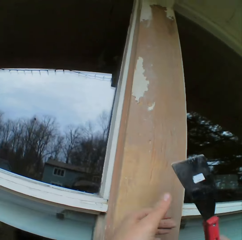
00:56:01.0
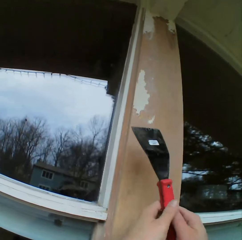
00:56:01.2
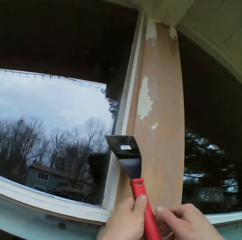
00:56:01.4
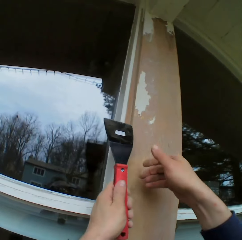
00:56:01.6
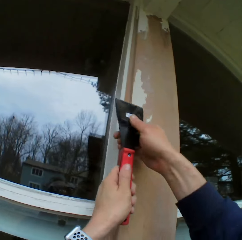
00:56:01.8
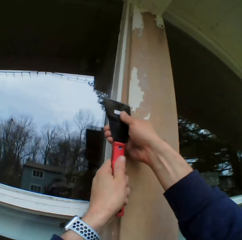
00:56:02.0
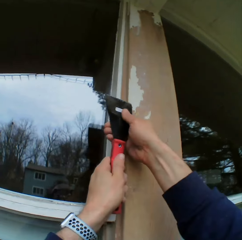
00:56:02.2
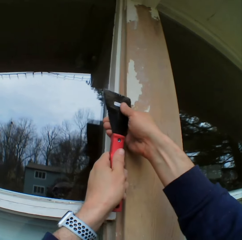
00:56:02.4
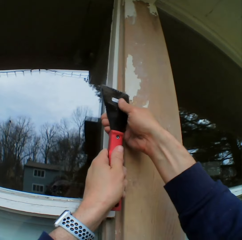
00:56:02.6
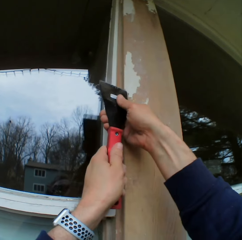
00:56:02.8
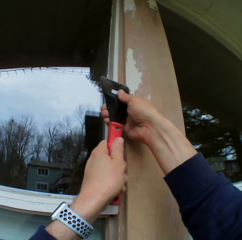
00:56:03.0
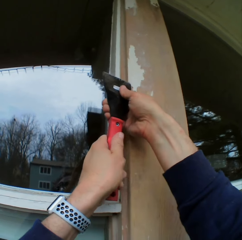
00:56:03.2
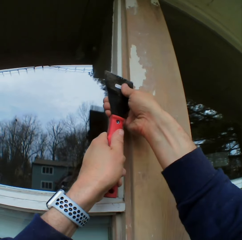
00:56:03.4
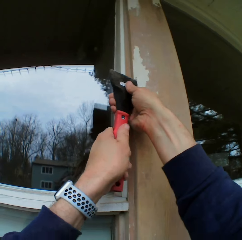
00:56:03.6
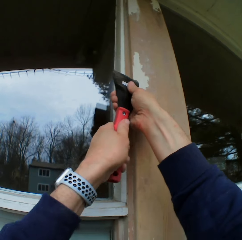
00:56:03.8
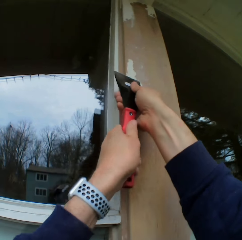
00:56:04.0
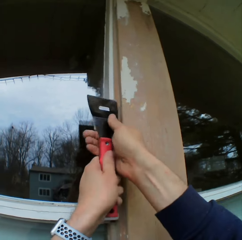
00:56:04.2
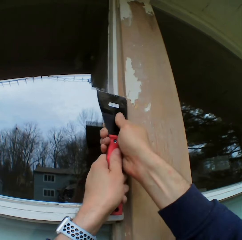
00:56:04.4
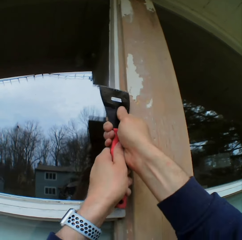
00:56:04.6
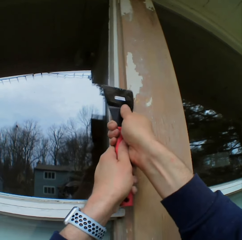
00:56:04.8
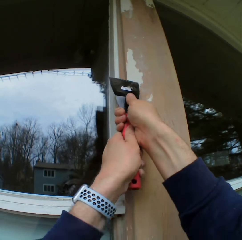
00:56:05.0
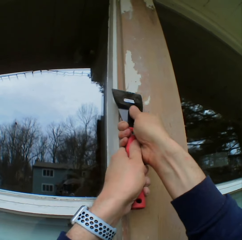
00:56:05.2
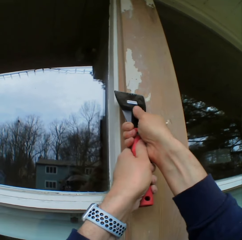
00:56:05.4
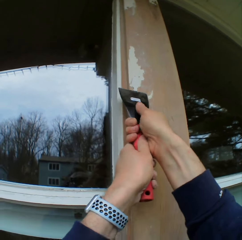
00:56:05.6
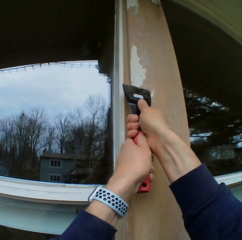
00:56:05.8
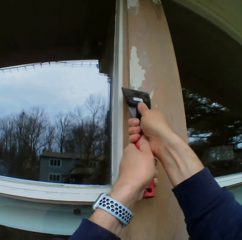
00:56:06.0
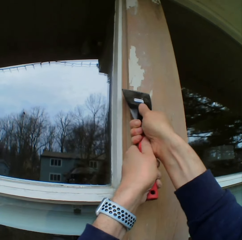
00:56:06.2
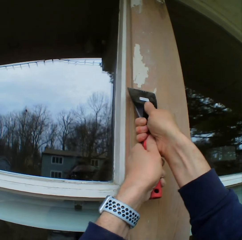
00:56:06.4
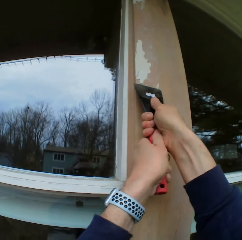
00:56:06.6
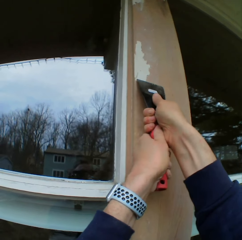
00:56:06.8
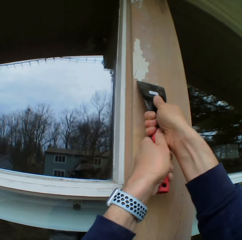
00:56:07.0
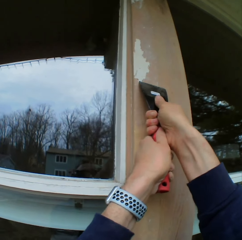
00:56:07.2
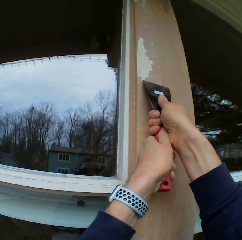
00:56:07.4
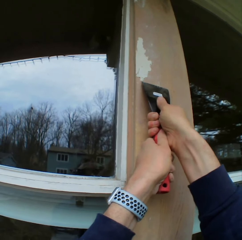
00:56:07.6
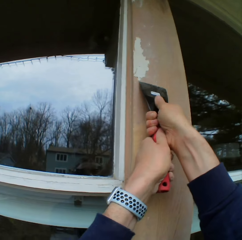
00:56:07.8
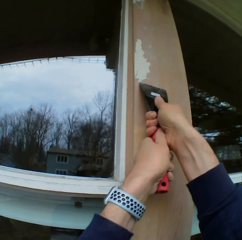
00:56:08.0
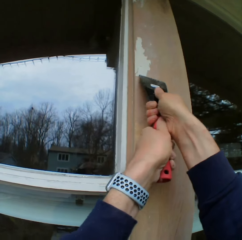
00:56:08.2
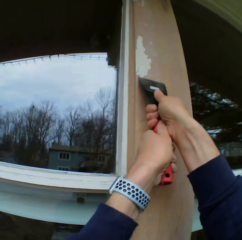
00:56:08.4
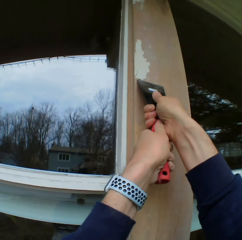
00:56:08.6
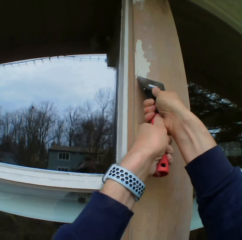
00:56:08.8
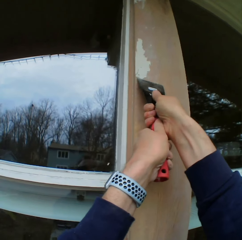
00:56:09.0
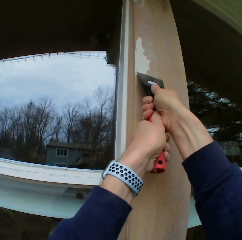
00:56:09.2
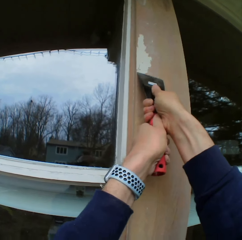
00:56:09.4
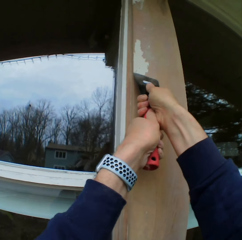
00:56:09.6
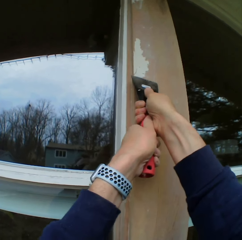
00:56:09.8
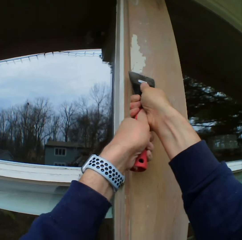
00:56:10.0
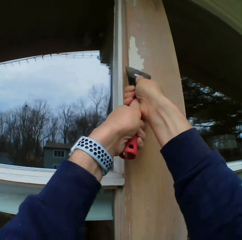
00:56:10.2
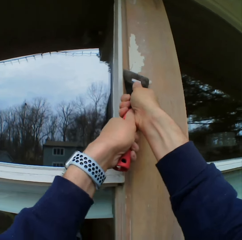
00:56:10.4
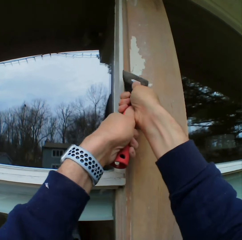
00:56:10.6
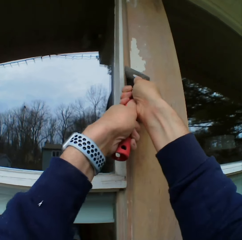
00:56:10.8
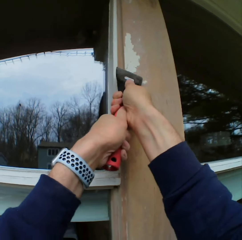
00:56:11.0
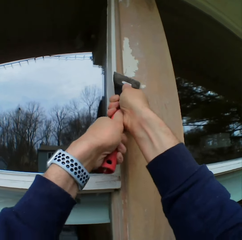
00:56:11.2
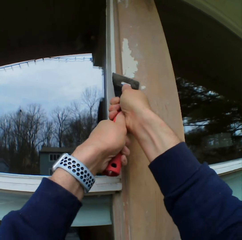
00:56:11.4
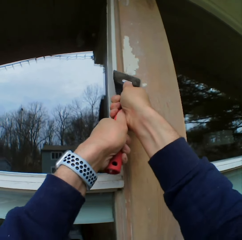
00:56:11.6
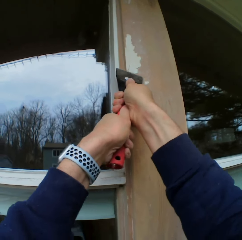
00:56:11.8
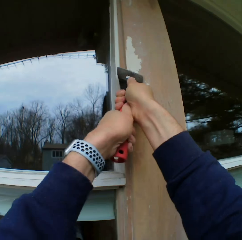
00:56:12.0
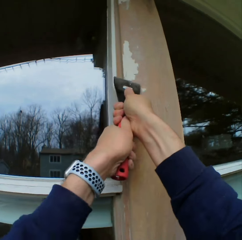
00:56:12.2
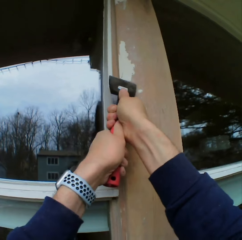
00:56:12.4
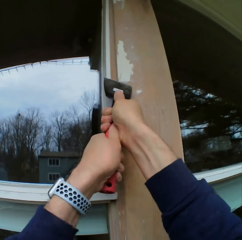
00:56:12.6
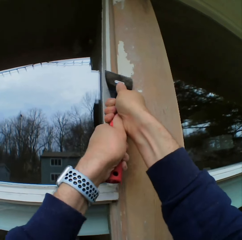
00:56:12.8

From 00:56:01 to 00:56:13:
The camera wearer removes the paints on the wooden bar with a chisel.

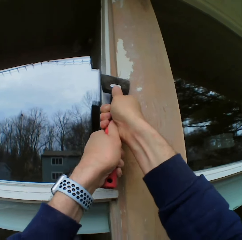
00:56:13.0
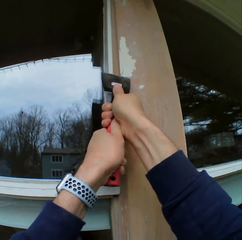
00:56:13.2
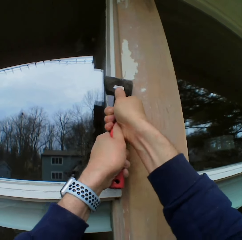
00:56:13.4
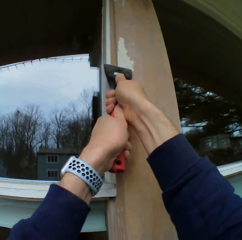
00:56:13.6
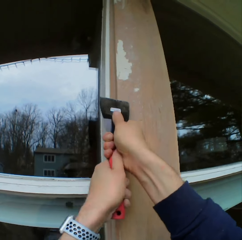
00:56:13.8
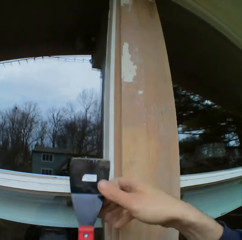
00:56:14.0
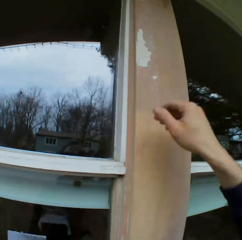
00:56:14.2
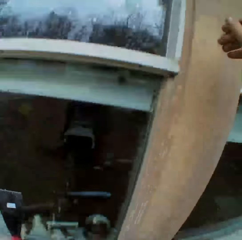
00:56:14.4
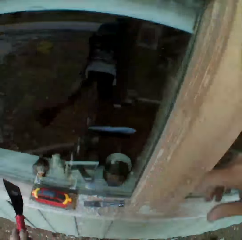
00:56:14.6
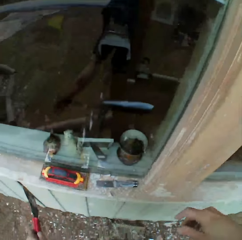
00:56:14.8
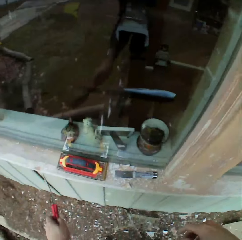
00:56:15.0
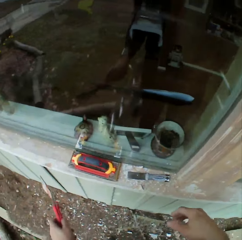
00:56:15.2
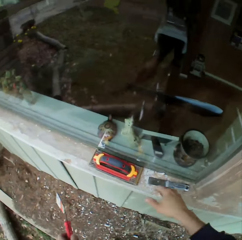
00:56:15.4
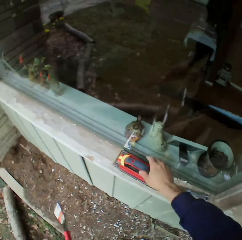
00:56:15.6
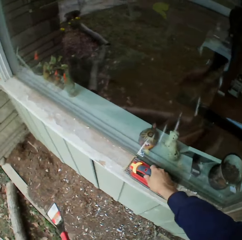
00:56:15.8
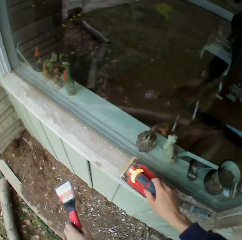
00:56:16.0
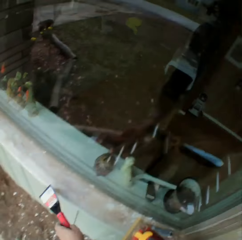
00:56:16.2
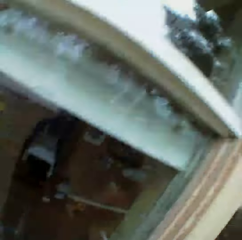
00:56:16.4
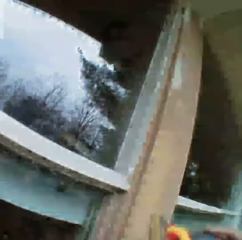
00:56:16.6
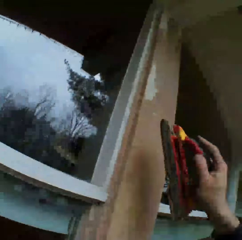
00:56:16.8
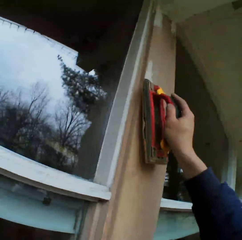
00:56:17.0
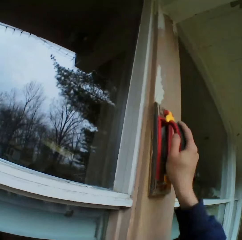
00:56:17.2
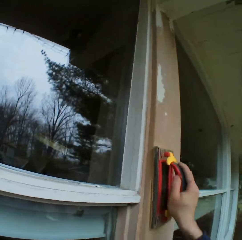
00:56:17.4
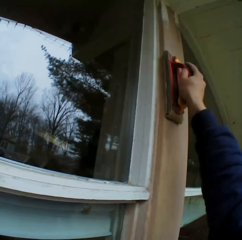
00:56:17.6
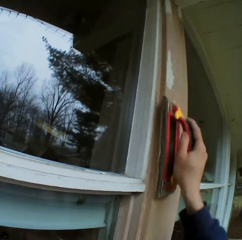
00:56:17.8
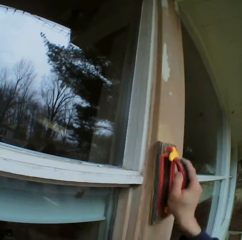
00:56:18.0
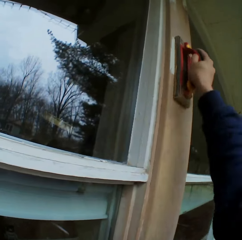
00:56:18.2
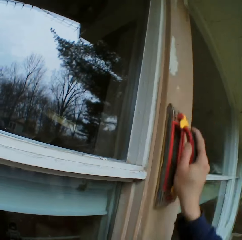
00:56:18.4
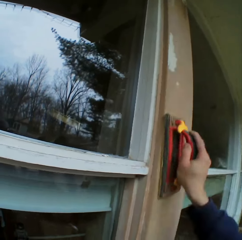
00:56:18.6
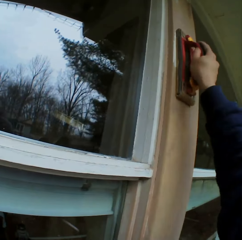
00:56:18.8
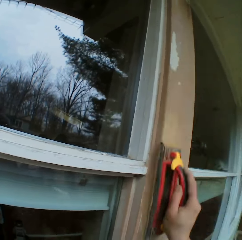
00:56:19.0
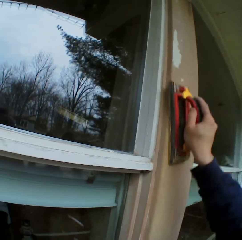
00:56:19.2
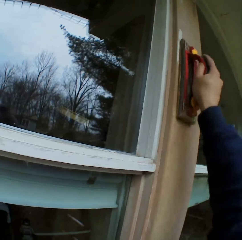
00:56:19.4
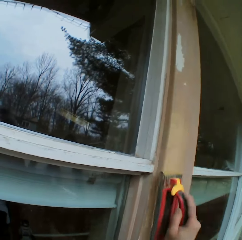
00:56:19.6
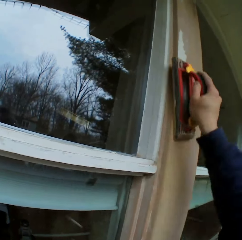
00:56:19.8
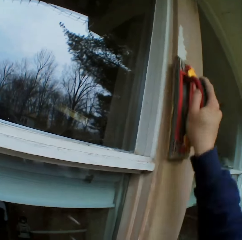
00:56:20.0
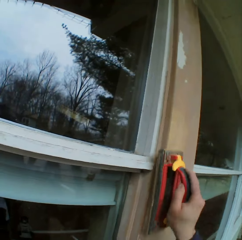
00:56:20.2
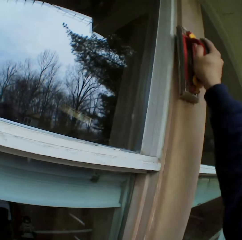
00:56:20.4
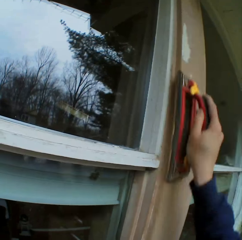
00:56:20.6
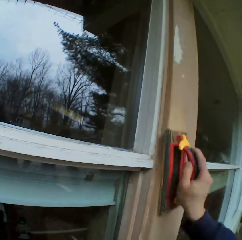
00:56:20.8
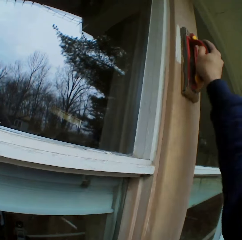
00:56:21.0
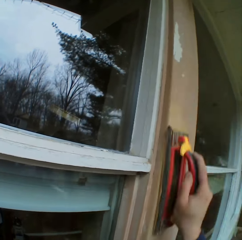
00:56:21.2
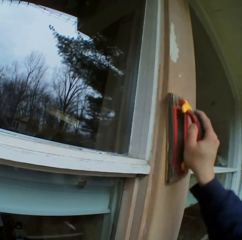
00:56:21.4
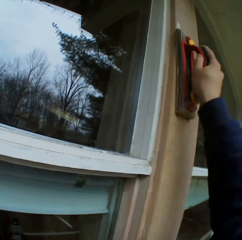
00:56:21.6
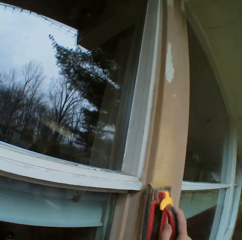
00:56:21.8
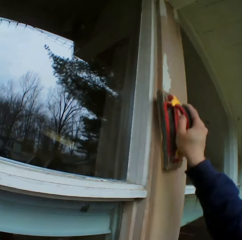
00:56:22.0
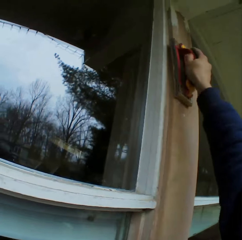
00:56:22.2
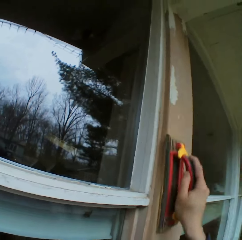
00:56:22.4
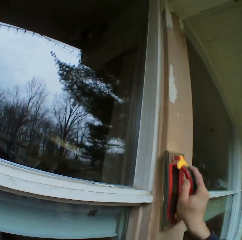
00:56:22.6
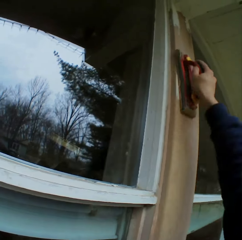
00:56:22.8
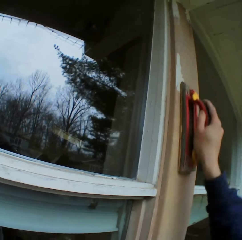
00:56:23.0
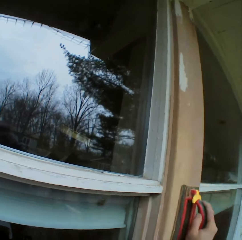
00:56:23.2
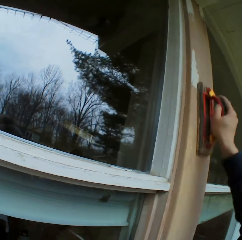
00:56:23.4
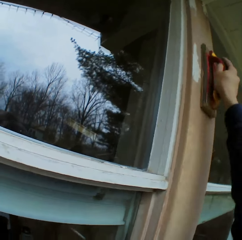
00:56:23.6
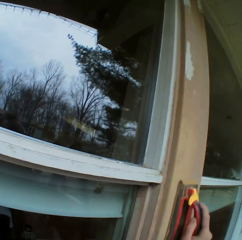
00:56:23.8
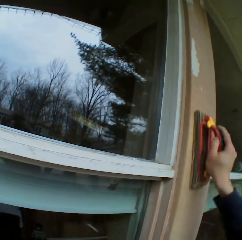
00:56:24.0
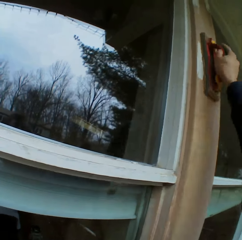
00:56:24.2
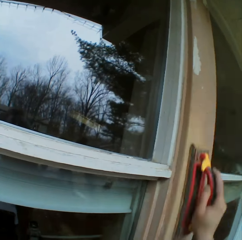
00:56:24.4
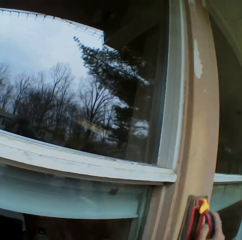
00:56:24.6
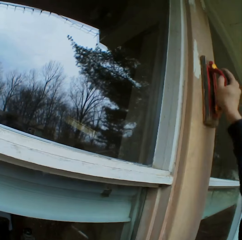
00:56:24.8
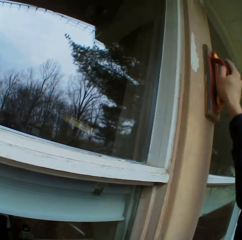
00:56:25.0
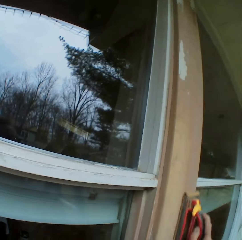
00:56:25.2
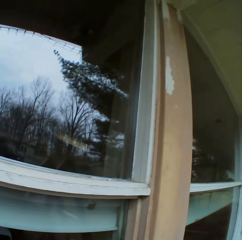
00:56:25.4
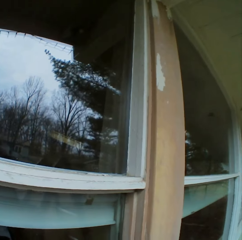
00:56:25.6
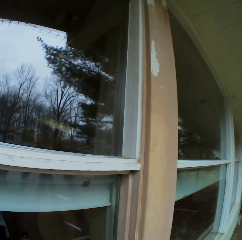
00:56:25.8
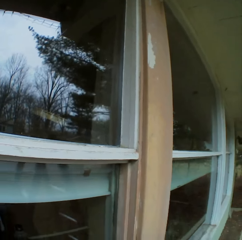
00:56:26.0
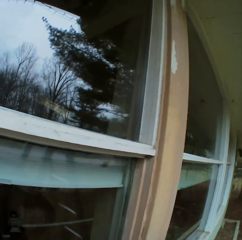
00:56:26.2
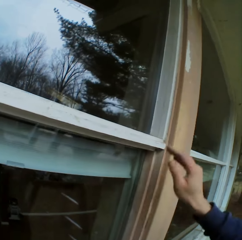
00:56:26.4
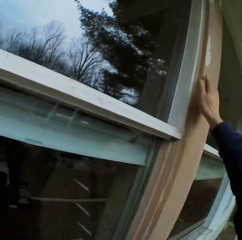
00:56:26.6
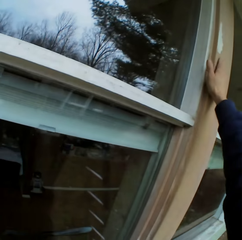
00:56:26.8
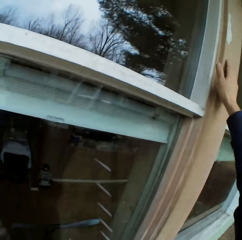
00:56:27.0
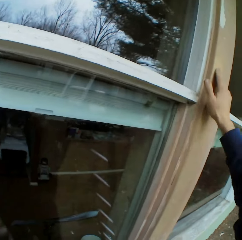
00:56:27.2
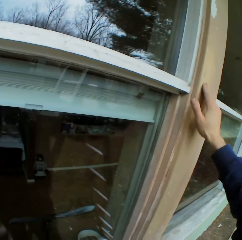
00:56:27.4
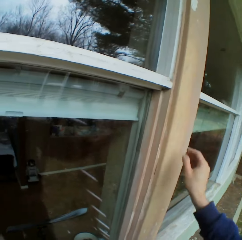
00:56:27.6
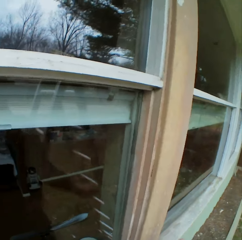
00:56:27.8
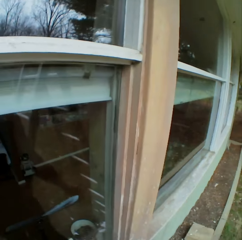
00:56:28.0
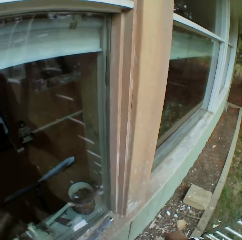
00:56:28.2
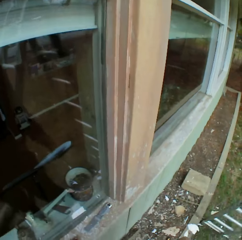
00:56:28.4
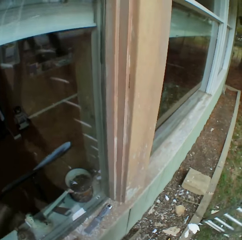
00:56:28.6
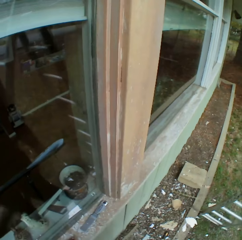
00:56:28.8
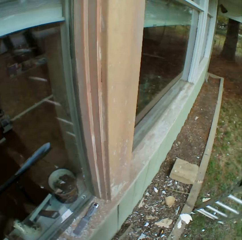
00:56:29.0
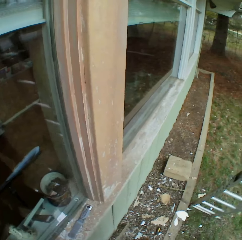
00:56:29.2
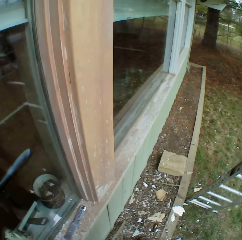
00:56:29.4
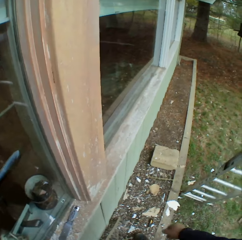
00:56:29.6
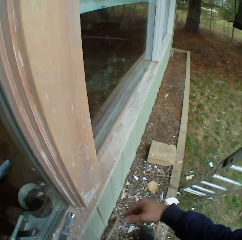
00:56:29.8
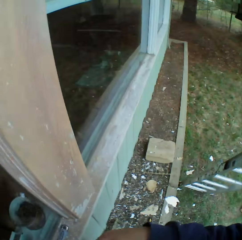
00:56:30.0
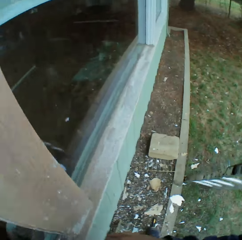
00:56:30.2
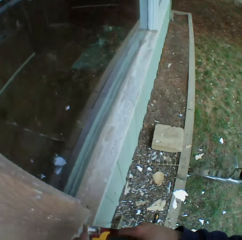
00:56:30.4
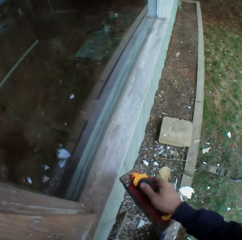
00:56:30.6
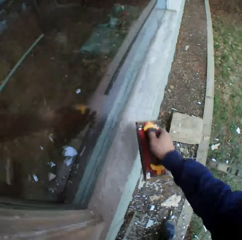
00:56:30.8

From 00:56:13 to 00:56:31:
The camera wearer looks around. He picks up a hand plane. He smoothens the wooden bar with the hand plane. He stares at the wooden bar. He touches the wooden bar with his finger. He stares at the wooden bar on the window.
